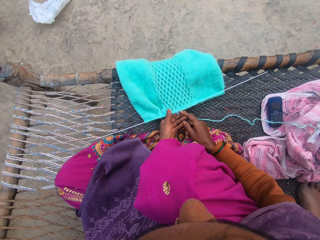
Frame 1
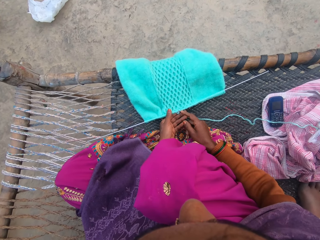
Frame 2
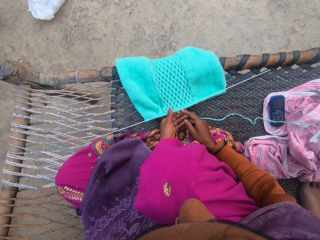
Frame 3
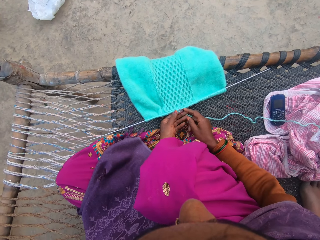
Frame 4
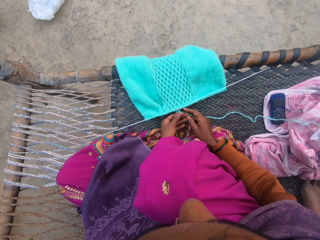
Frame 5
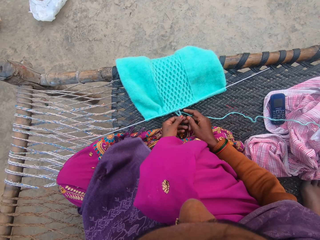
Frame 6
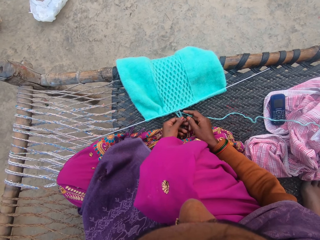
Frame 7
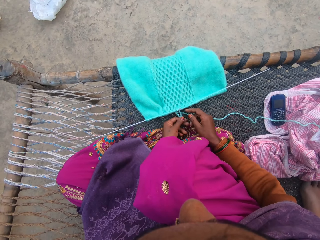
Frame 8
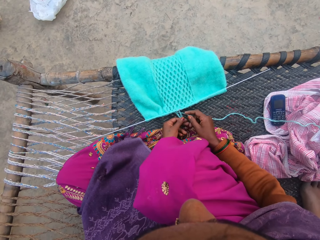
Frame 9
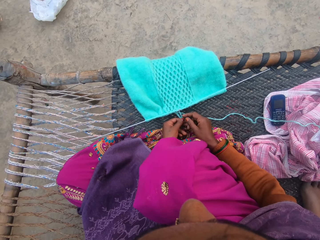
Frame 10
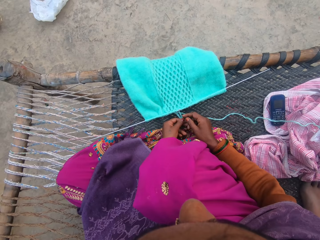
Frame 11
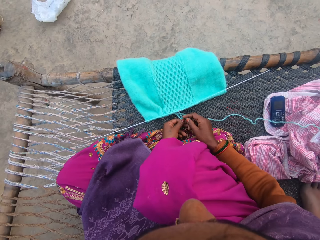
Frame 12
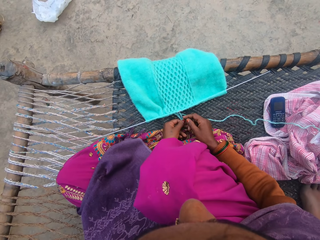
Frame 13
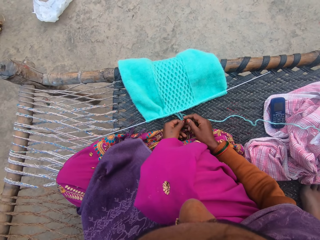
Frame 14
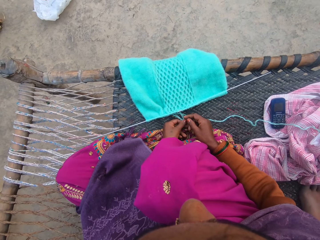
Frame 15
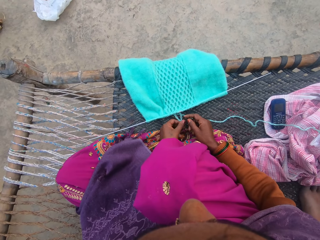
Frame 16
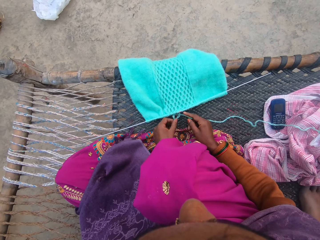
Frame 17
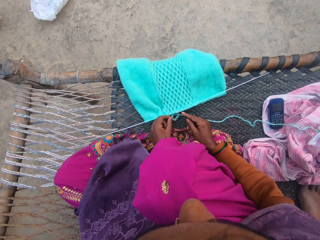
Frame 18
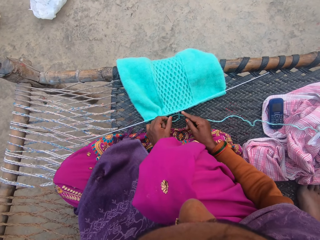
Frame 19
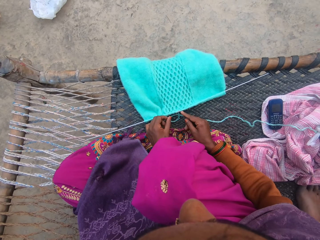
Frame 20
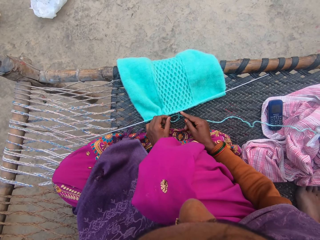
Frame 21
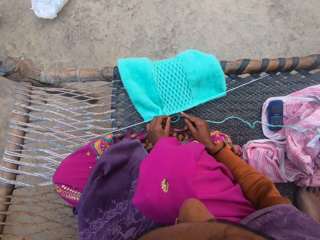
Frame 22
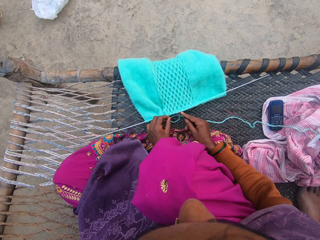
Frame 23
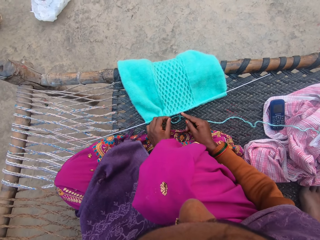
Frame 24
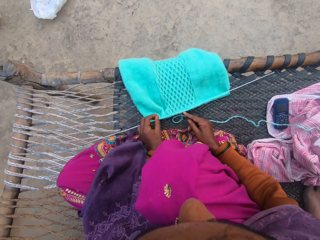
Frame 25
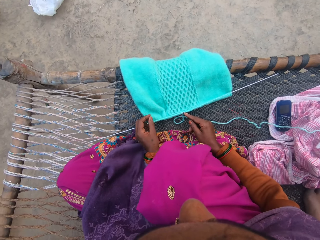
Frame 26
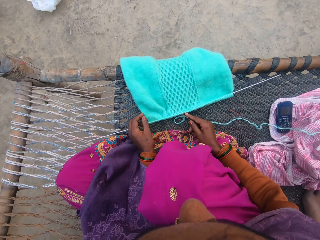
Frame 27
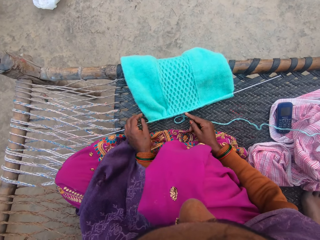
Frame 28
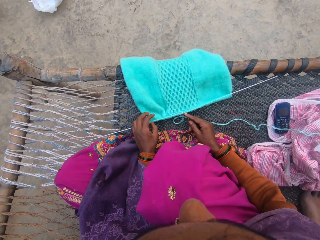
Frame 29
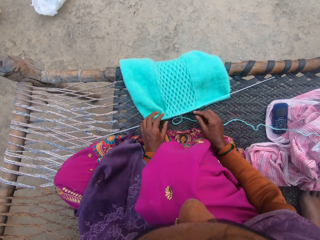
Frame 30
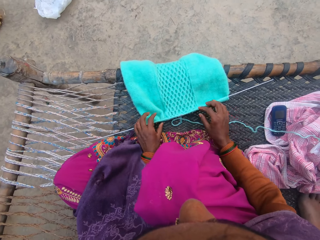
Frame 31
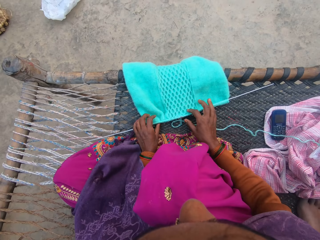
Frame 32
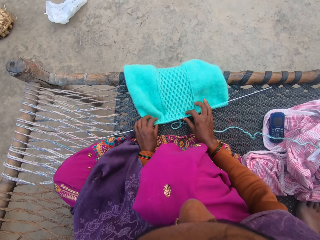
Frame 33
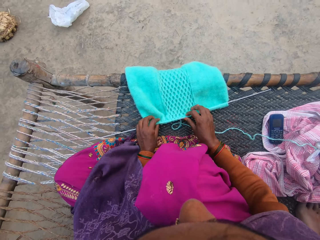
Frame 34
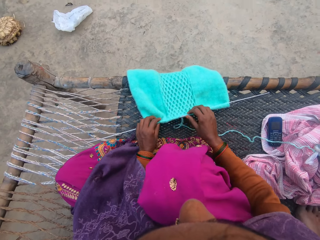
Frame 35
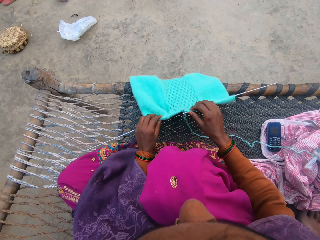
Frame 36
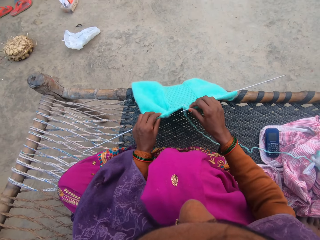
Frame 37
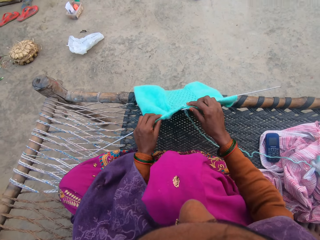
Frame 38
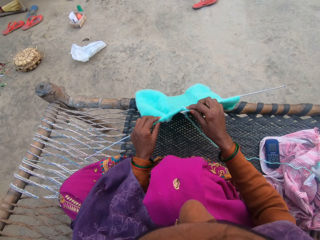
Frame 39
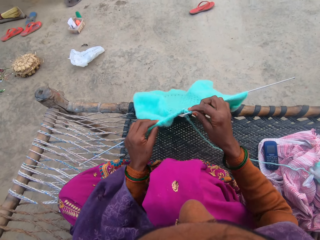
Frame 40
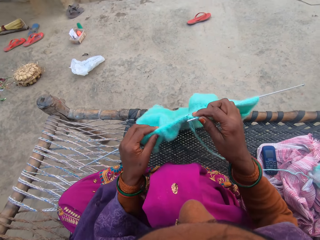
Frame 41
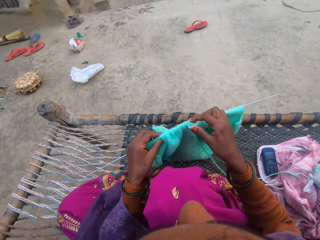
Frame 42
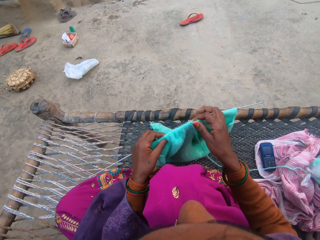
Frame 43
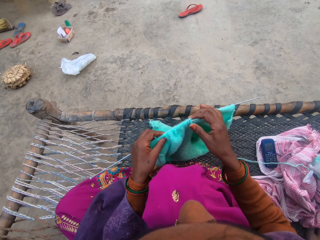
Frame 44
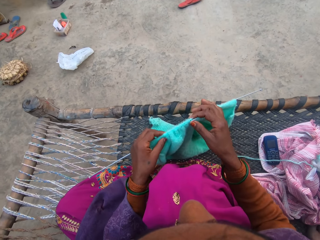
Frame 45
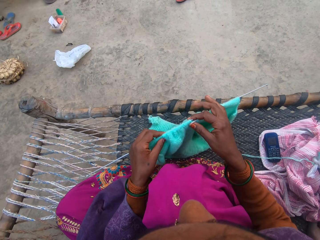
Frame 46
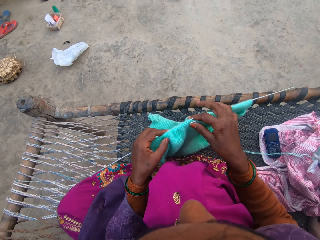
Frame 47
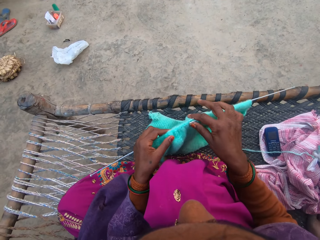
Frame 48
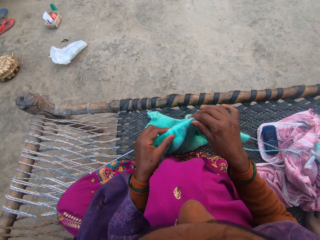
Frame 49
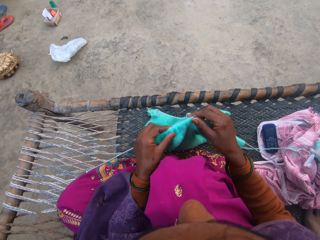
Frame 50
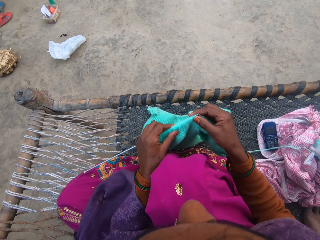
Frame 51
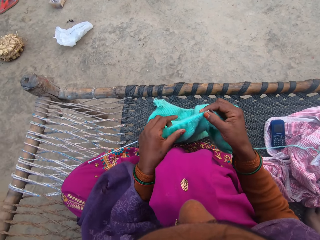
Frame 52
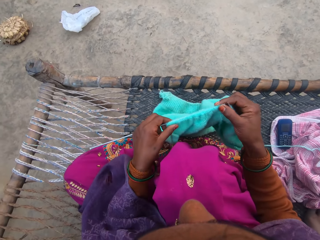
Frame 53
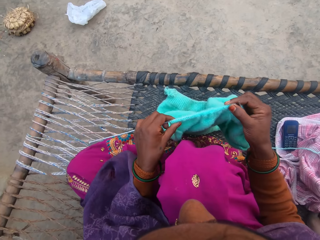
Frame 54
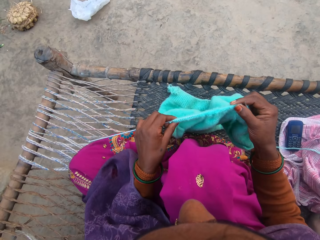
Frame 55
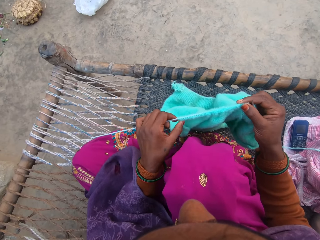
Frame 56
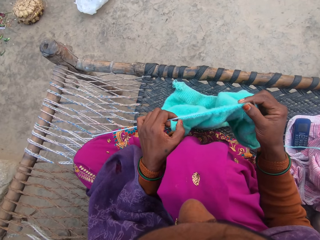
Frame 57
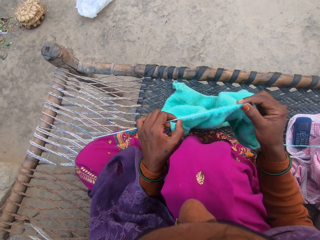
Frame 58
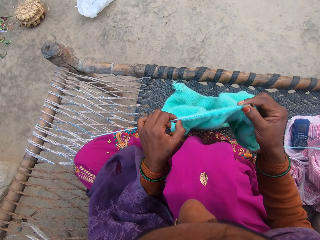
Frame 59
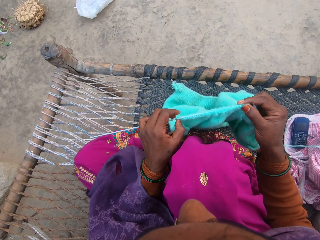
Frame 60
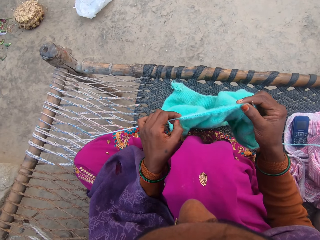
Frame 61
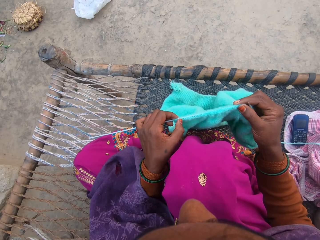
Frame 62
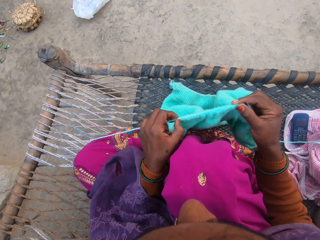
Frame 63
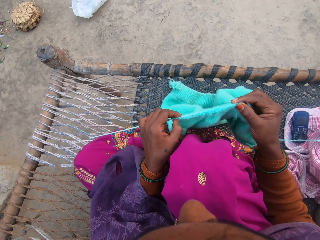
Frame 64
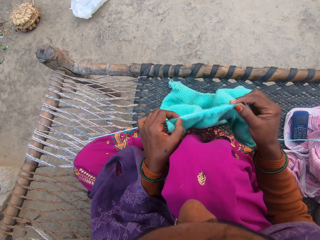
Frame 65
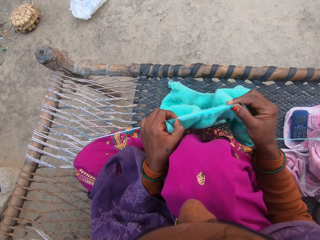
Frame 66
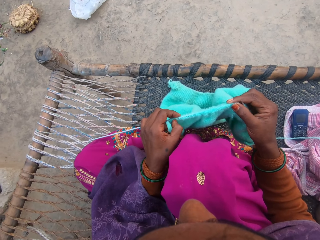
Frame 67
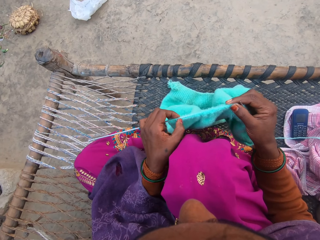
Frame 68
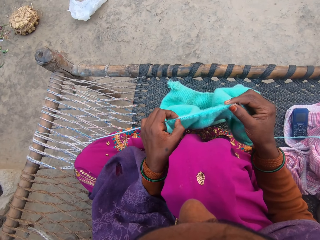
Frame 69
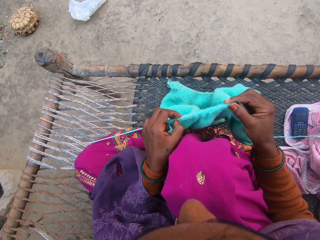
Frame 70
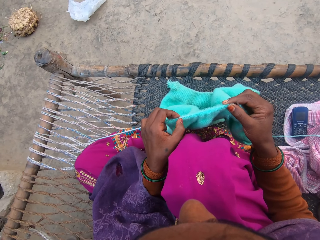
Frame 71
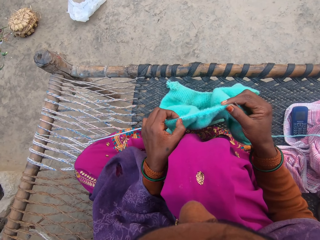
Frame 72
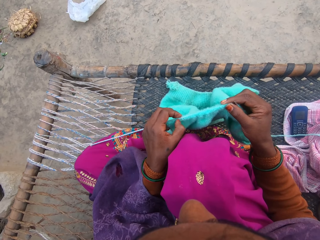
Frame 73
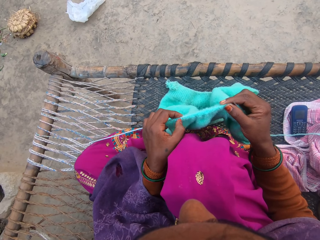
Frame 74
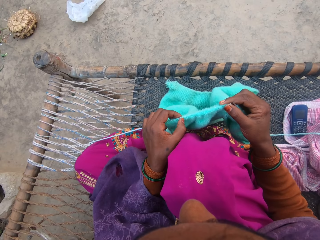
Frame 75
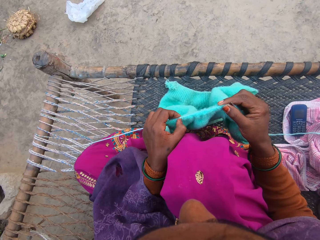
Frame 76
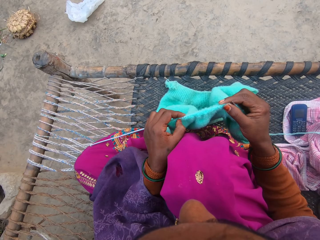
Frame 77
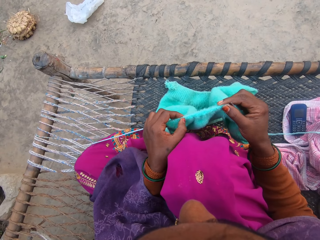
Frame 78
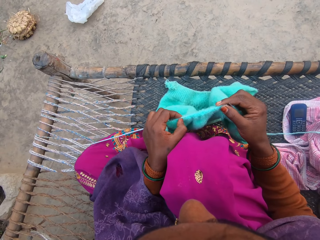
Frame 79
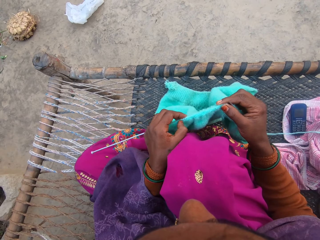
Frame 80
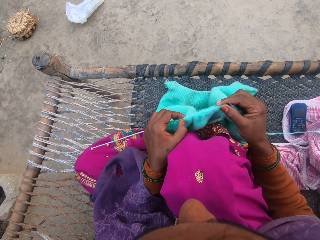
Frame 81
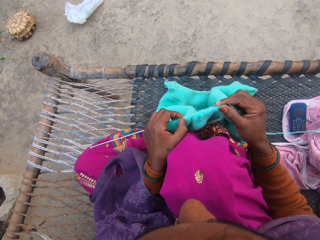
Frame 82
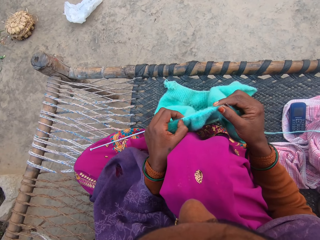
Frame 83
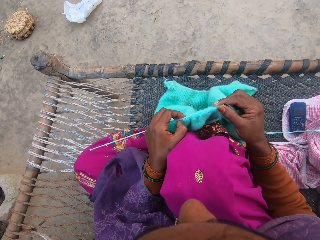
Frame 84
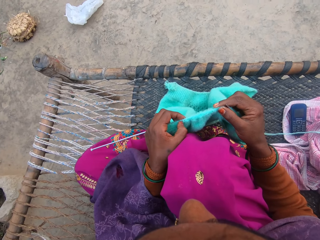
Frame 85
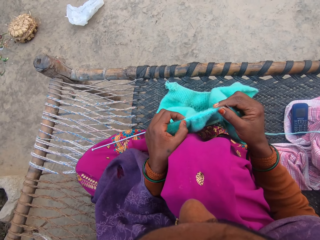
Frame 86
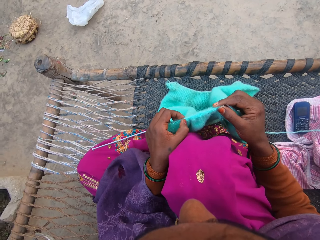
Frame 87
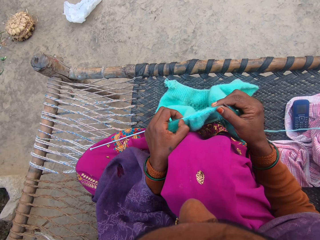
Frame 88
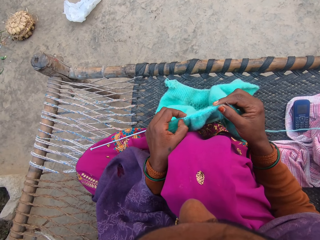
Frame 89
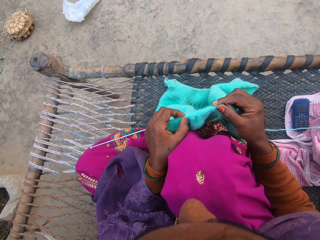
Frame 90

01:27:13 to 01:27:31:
The camera wearer looks at the fabric. They remove both hands from the knitted fabric. They converse. They pick up the knitted fabric from the mat. They converse with a child. They touch the fabric. They hold the edges of the left needle with both hands. They count the loops on the knitted fabric on the left needle.

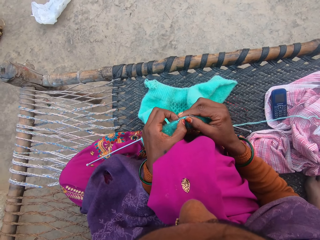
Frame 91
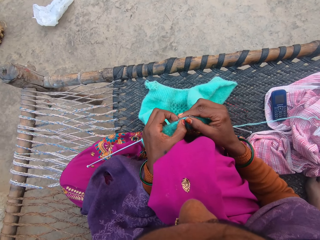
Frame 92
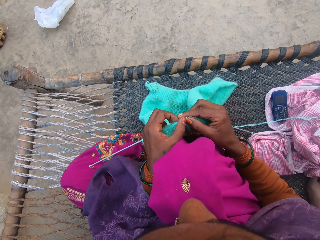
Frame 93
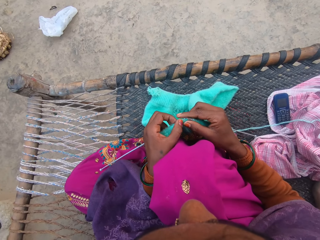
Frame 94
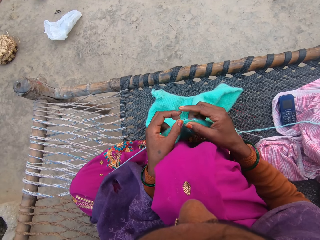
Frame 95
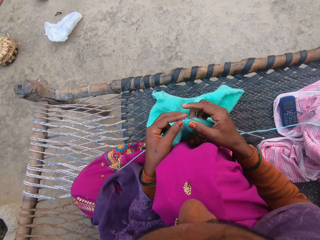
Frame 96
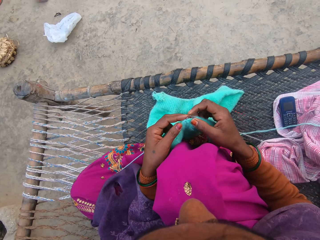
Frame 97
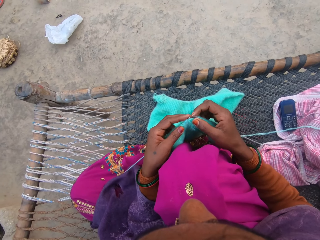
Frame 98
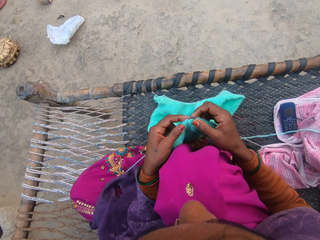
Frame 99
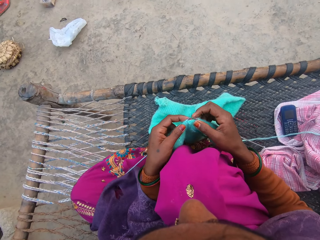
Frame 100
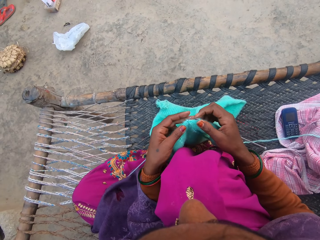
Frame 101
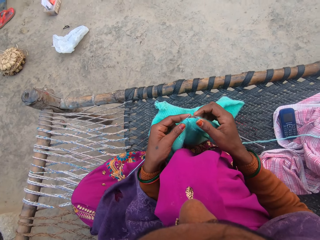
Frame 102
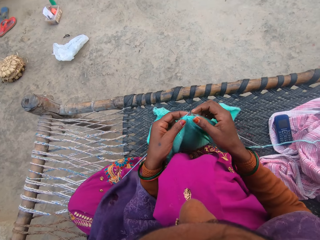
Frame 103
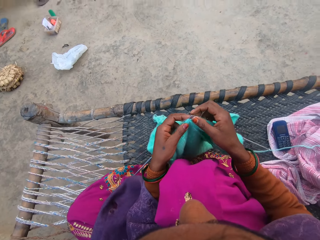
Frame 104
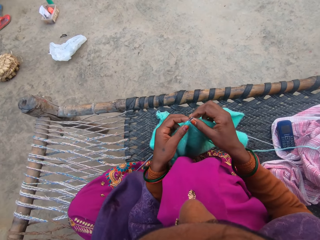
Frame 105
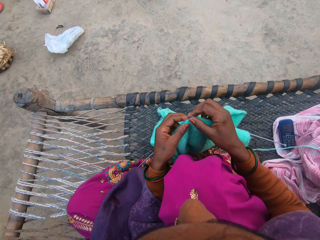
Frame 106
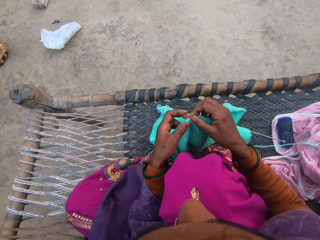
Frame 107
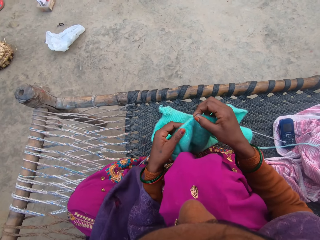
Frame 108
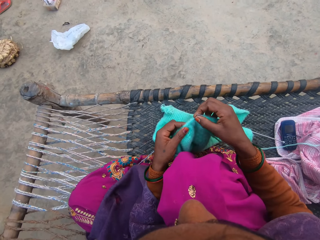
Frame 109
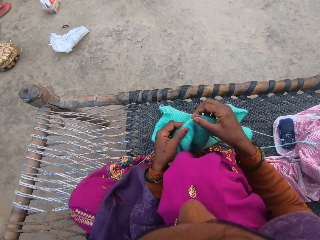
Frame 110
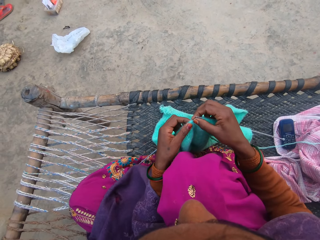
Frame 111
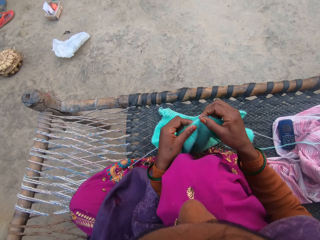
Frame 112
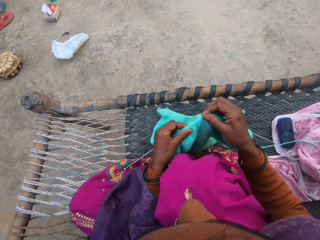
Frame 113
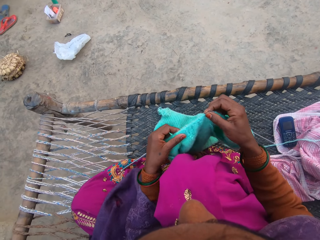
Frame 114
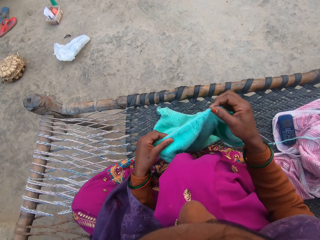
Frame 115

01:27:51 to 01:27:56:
The camera wearer converses. They join the edges of both needles together. They touch the fabric. They spread out the knitted fabric on the needle on the left hand.
